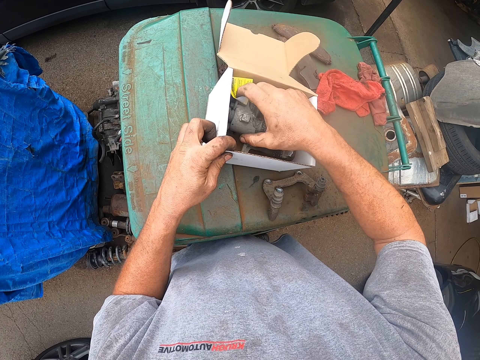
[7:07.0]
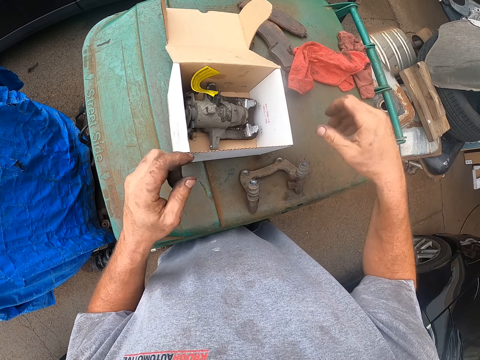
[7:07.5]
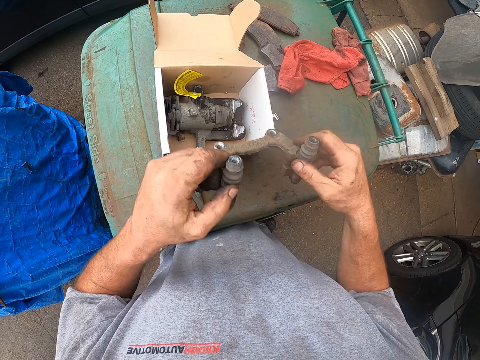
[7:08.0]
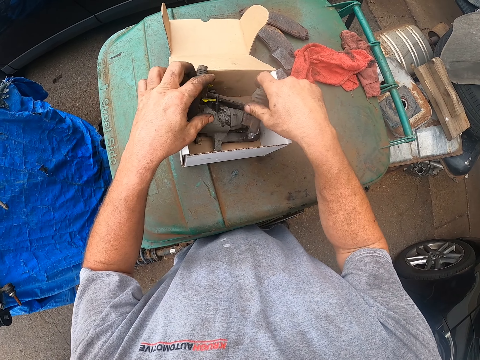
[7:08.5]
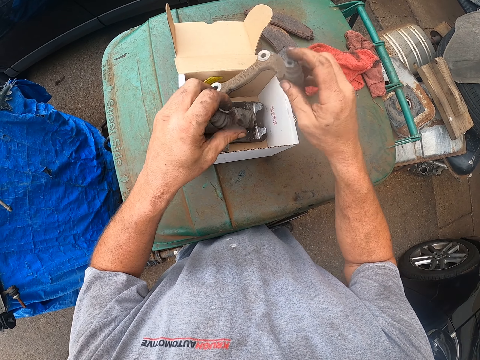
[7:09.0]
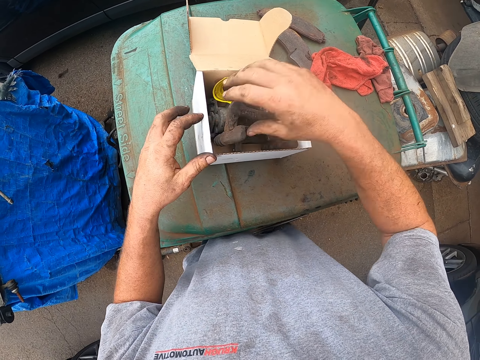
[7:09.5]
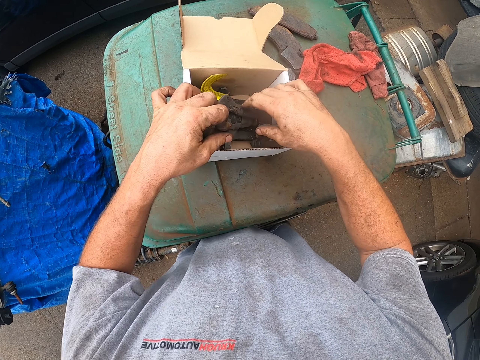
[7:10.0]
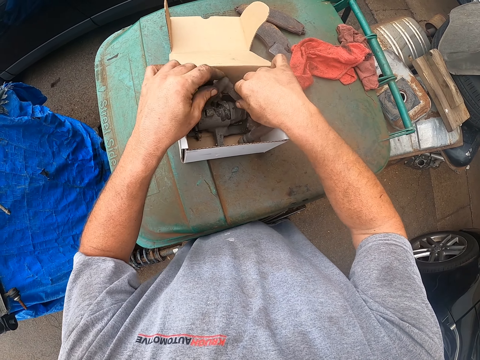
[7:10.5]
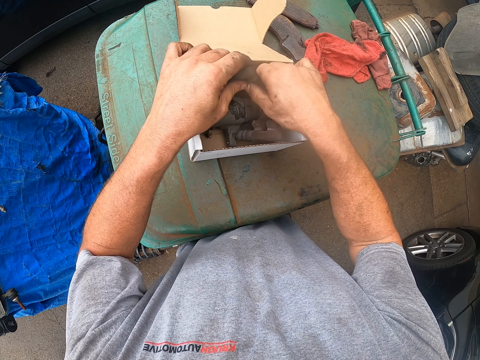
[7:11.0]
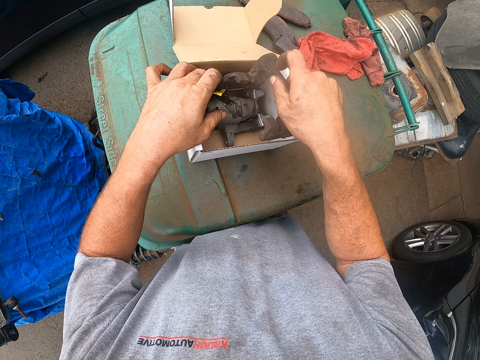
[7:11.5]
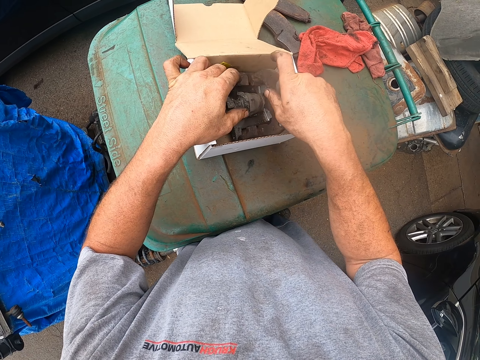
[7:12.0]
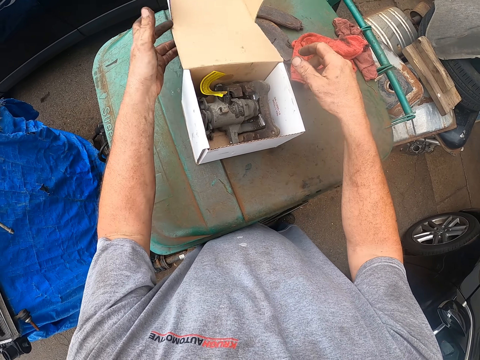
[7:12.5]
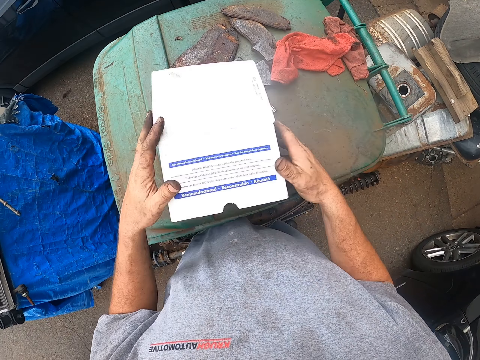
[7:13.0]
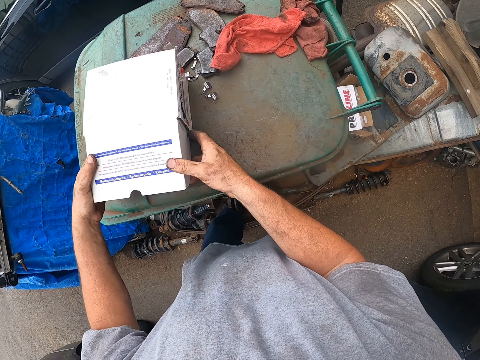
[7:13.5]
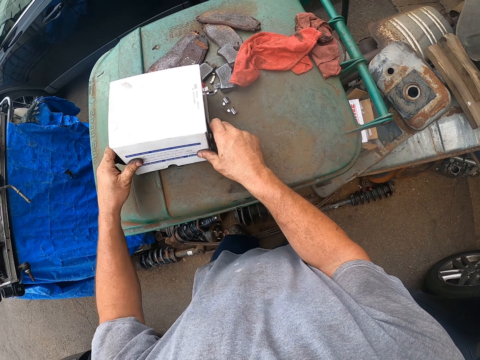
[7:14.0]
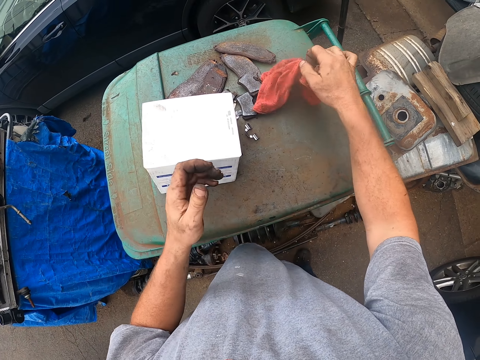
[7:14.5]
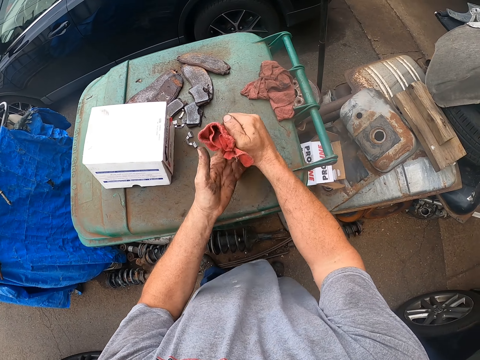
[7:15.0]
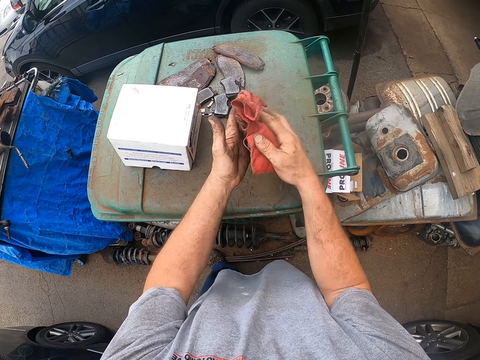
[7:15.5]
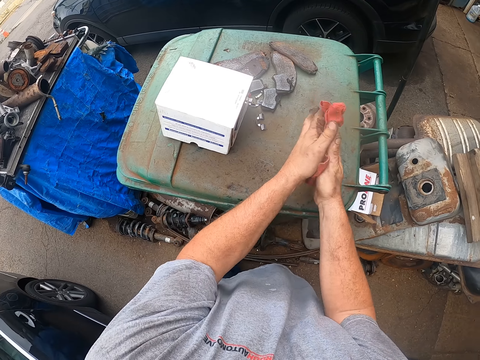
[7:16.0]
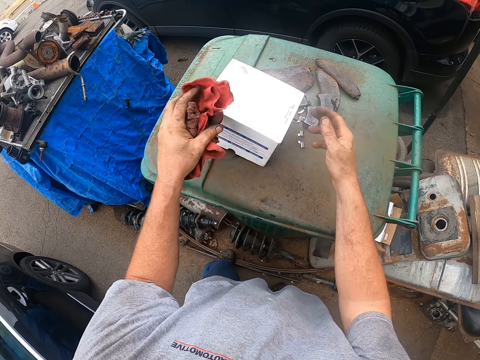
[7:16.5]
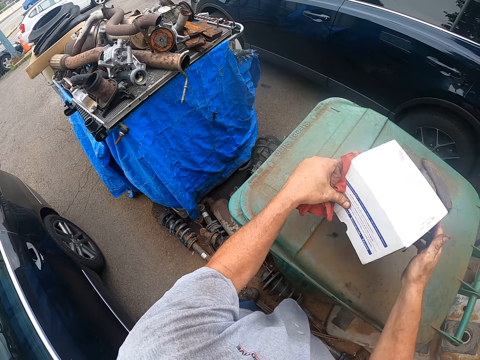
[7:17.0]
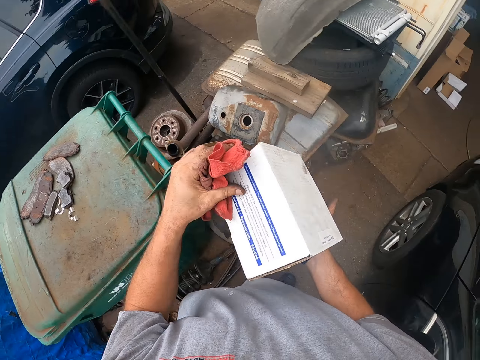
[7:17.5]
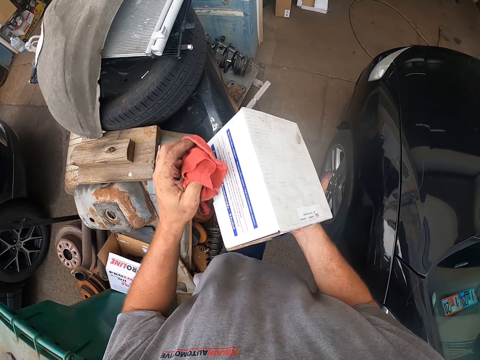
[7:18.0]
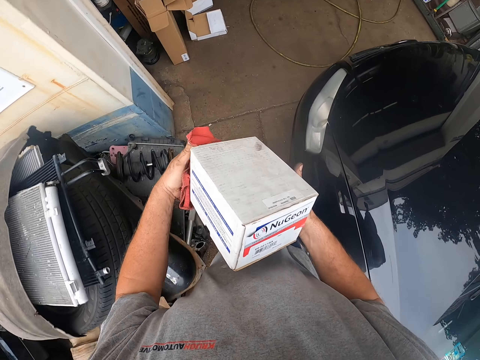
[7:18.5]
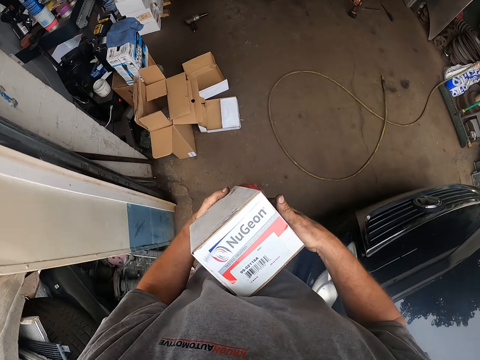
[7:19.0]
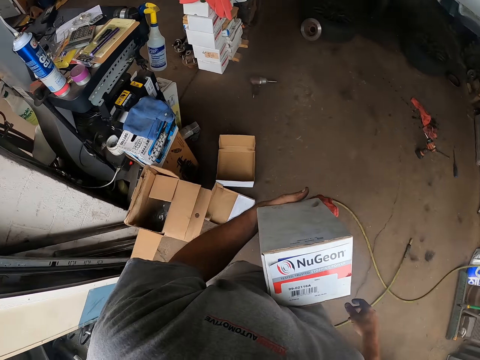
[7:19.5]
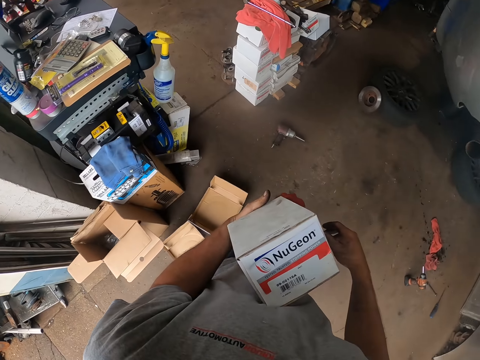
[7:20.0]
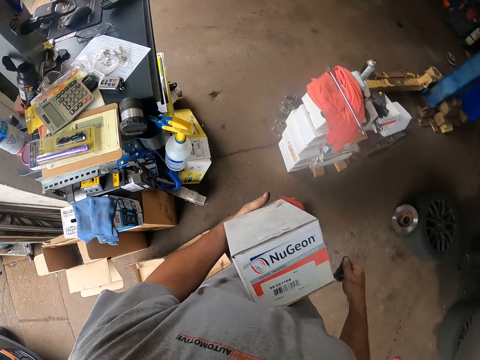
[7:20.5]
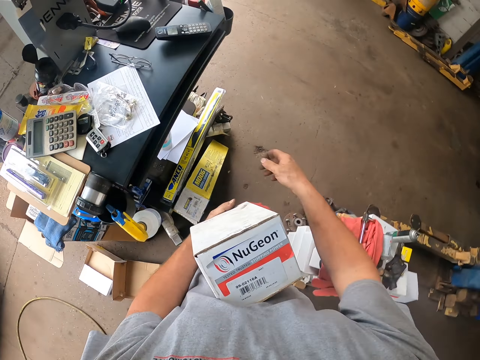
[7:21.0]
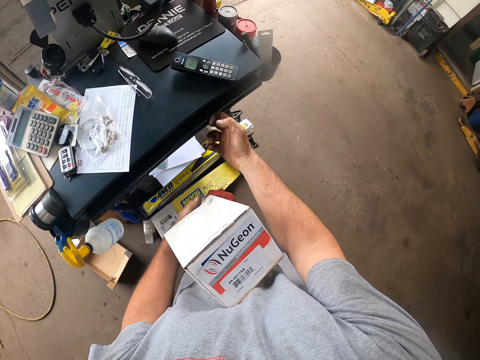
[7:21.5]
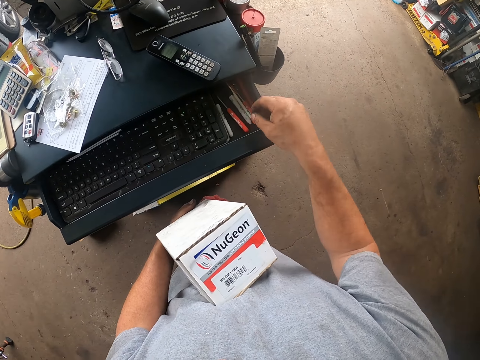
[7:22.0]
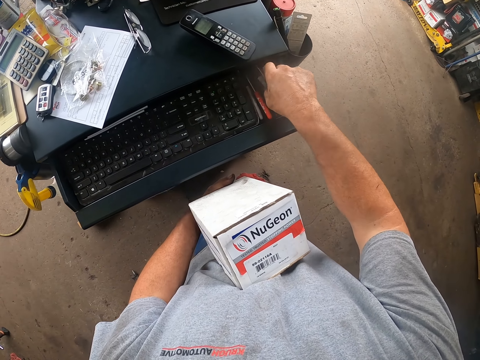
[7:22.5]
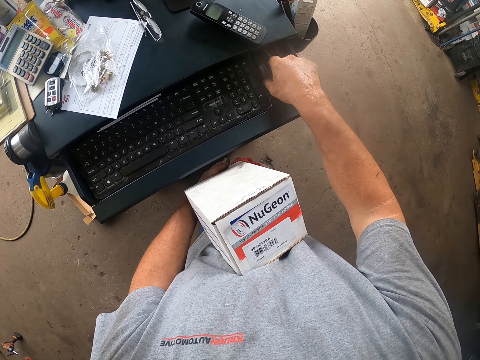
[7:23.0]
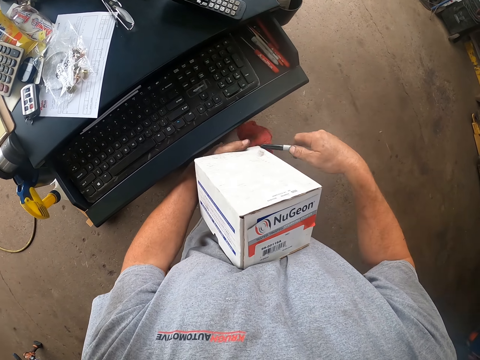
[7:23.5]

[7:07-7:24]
The camera wearer lifts something. He places the tool in the box. He closes the box. He picks a piece of cloth. He cleans his hands. He picks the piece of cloth. He cleans his hands. He picks the box. He cleans the box. He walks in the workplace. He opens a wardrobe. He picks a marker pen from the wardrobe.

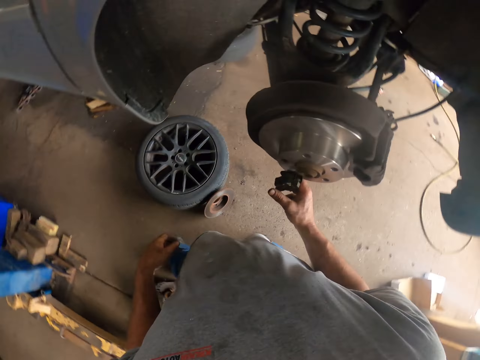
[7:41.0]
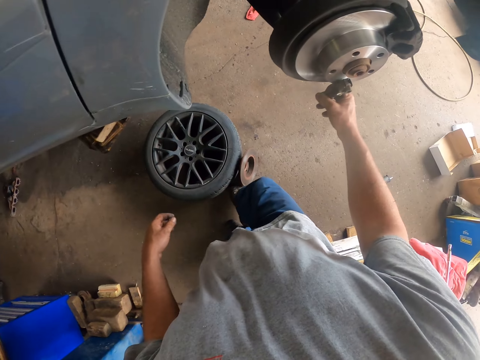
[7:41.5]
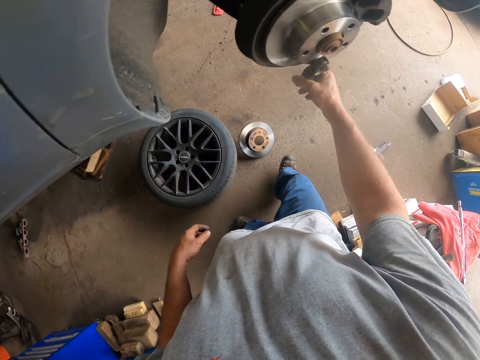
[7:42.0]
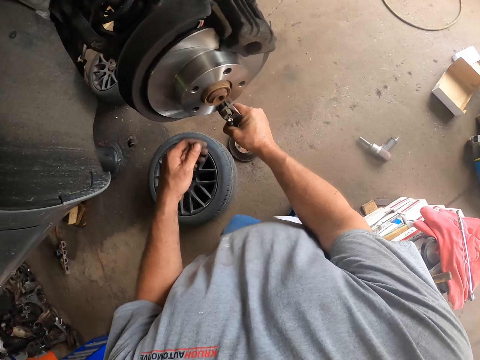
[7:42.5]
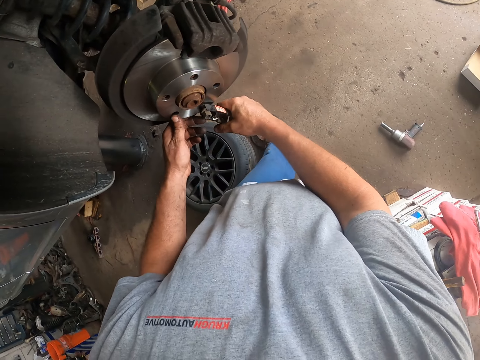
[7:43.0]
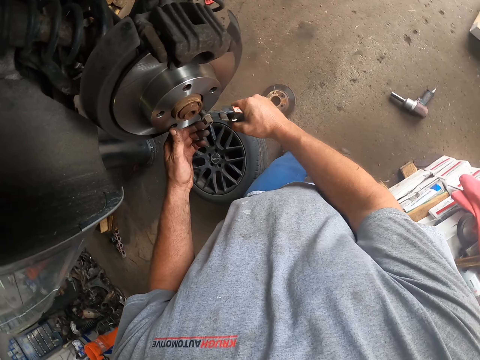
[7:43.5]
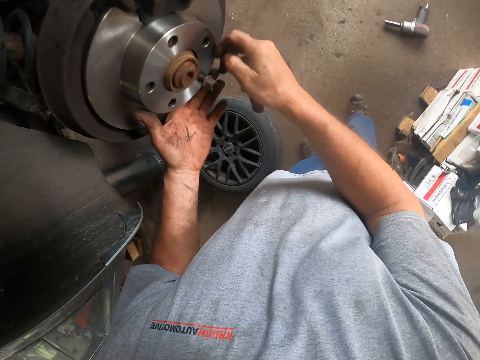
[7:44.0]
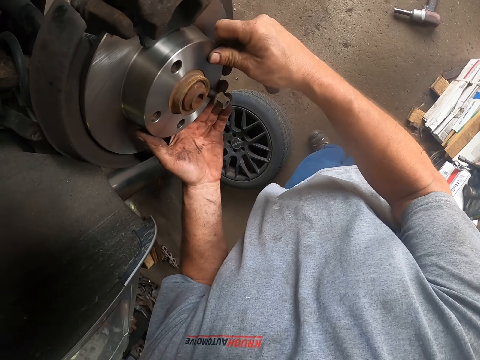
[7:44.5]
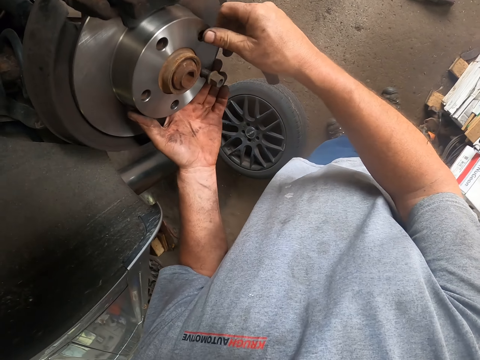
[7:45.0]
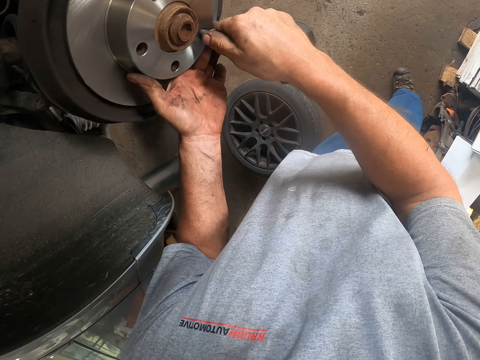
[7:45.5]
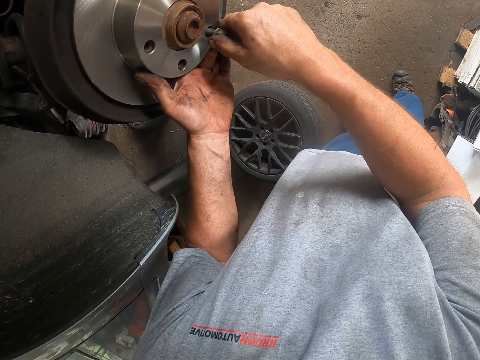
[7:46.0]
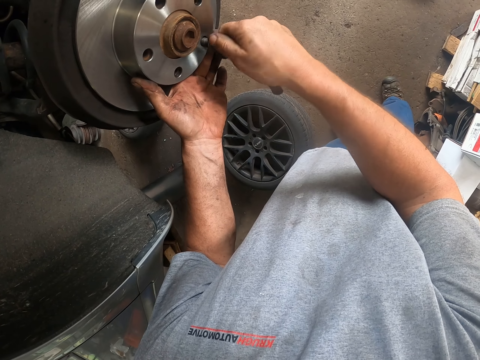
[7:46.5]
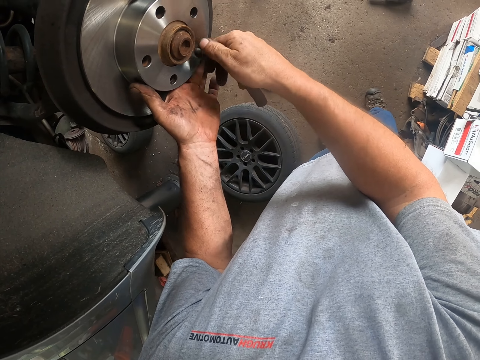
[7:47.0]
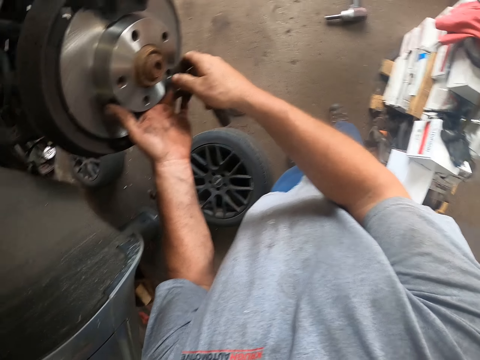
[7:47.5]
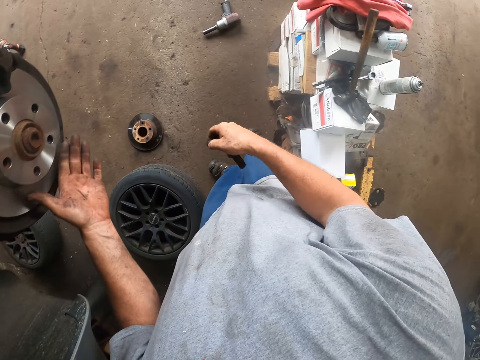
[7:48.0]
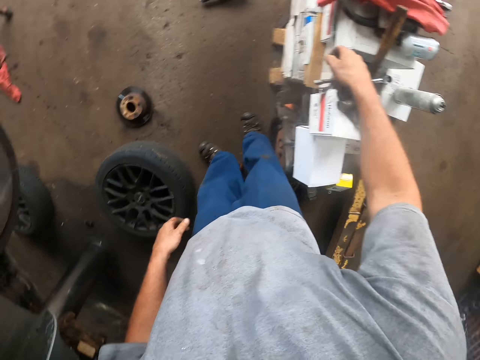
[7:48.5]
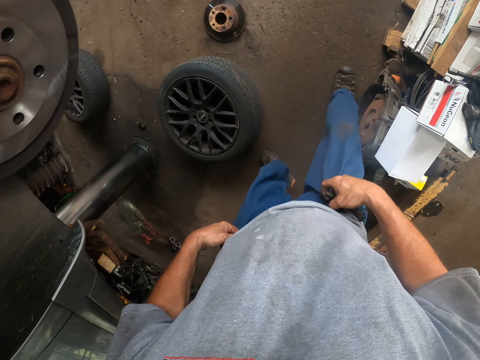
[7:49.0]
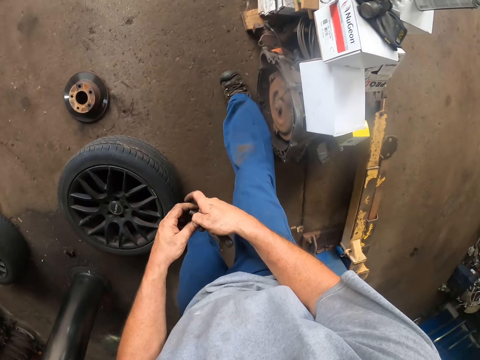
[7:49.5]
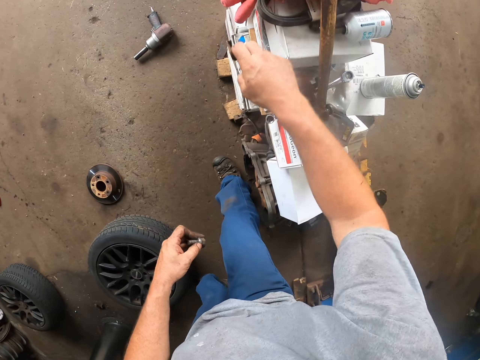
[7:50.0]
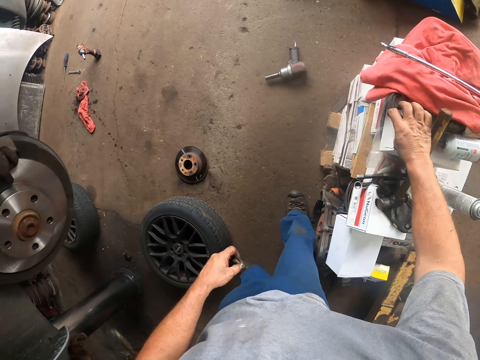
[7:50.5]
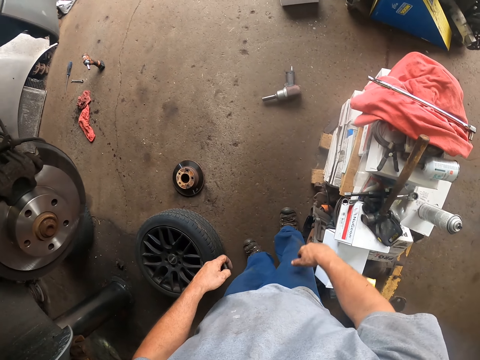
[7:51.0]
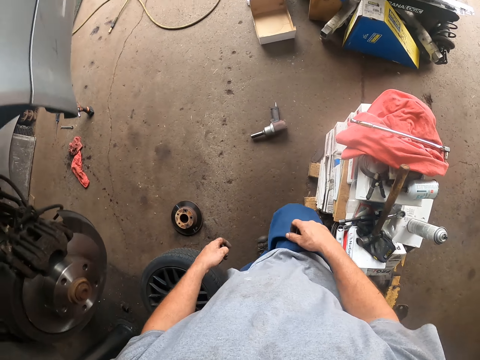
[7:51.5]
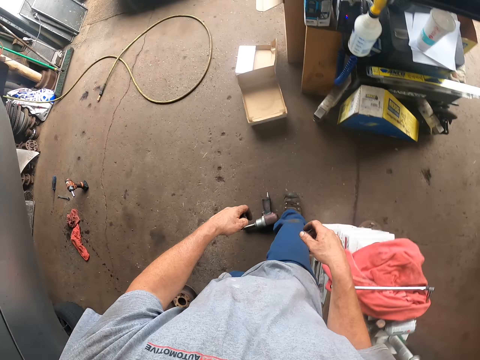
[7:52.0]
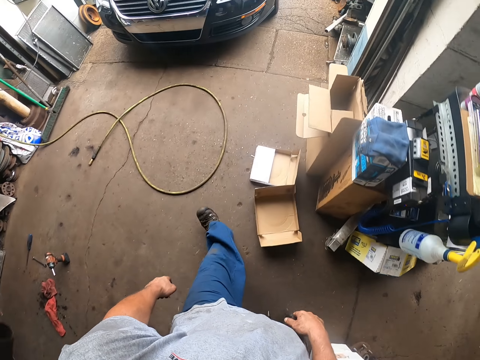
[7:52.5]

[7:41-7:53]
The camera wearer holds a pump or car wheel. They kick the stator by leg. They remove a bonnet from the car wheel. They open the bolt on the car wheel. They drop the pump down. They throw the bolt on the box. They pull up the trouser. They walk in the workplace.
